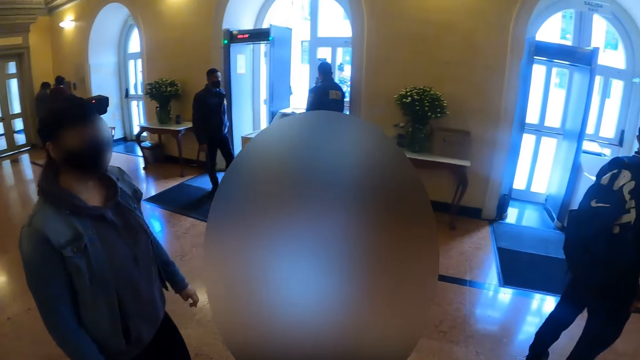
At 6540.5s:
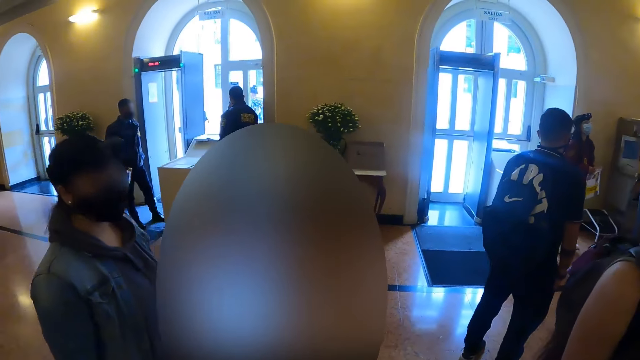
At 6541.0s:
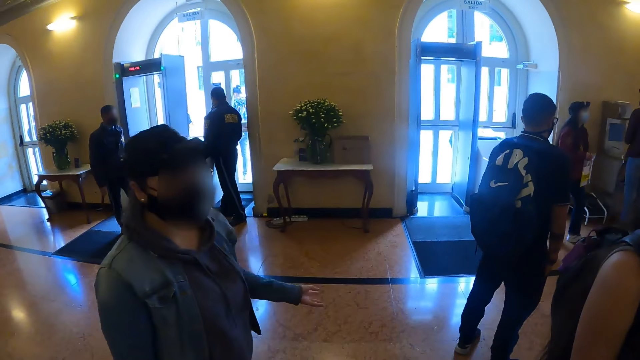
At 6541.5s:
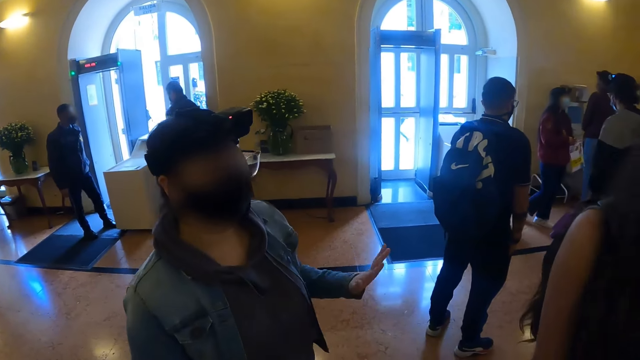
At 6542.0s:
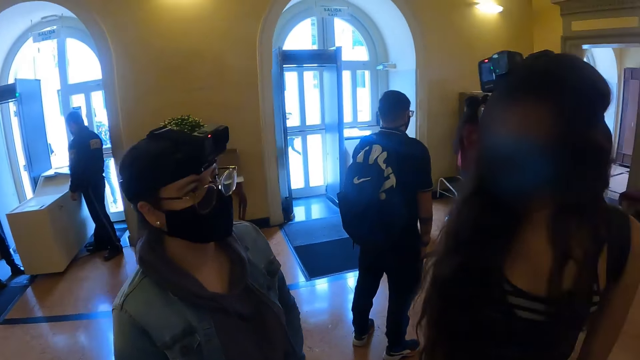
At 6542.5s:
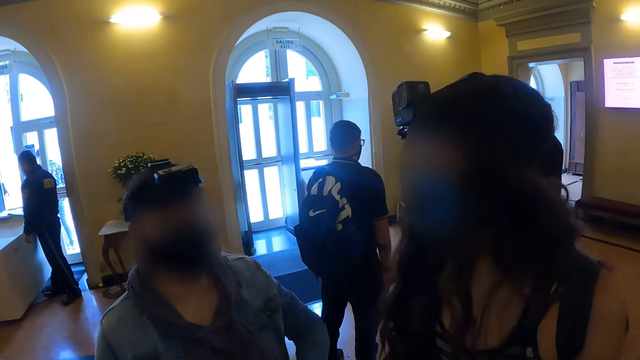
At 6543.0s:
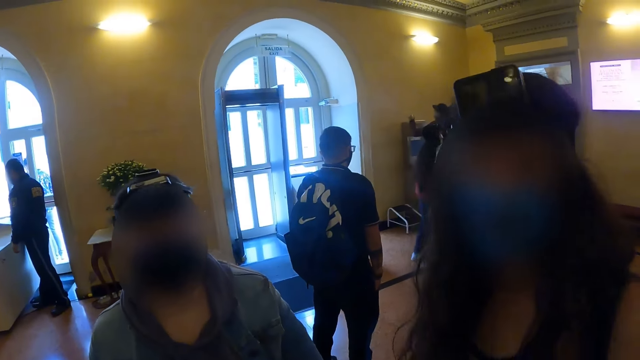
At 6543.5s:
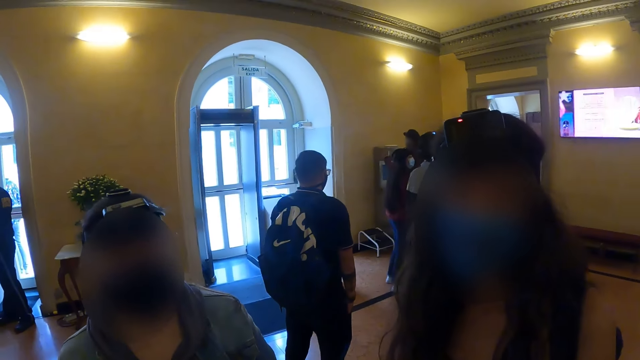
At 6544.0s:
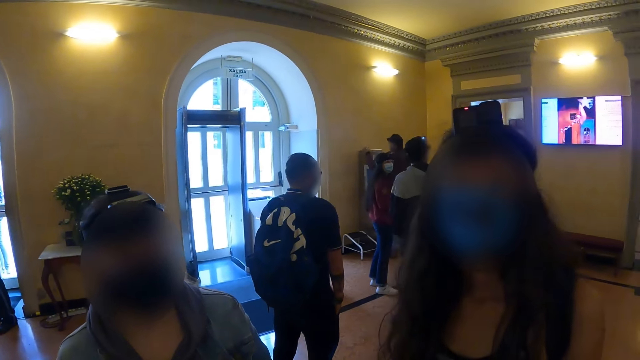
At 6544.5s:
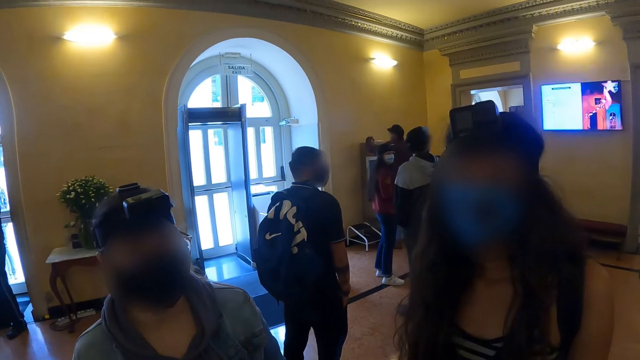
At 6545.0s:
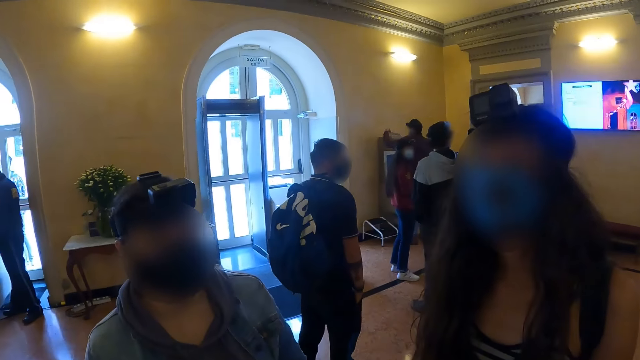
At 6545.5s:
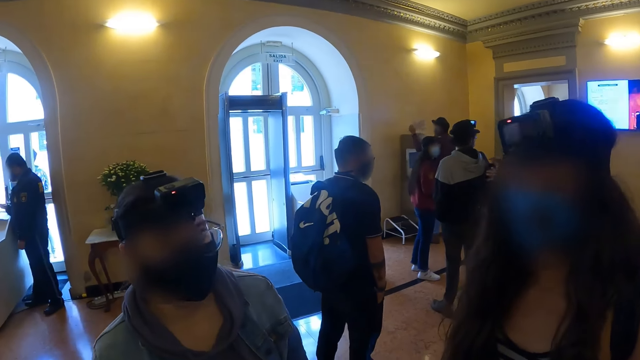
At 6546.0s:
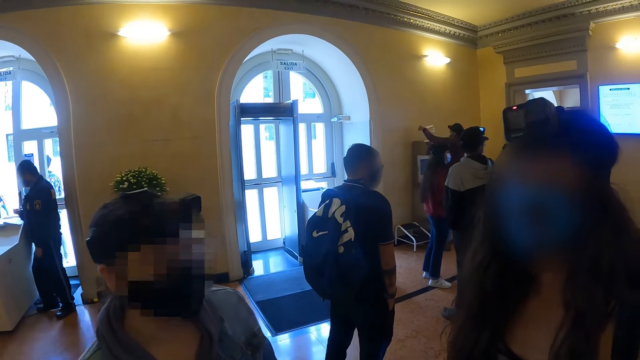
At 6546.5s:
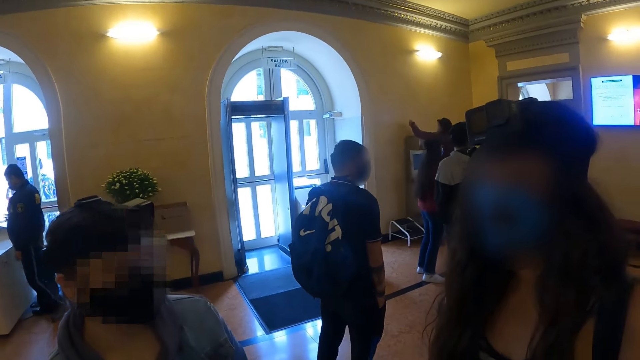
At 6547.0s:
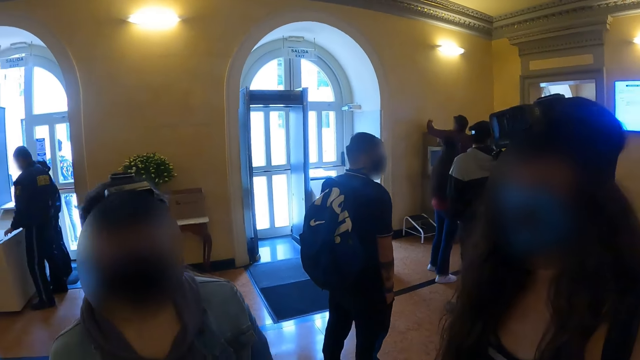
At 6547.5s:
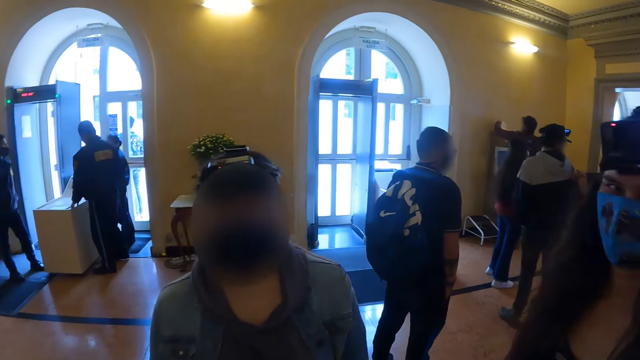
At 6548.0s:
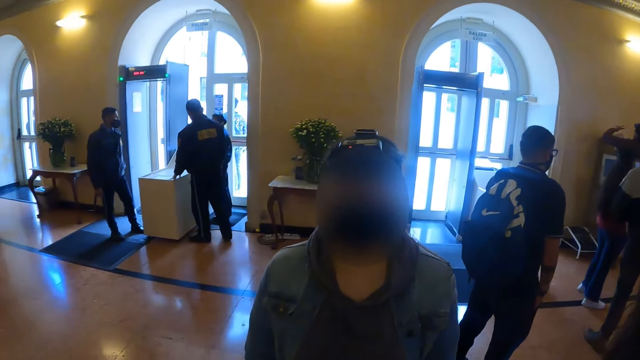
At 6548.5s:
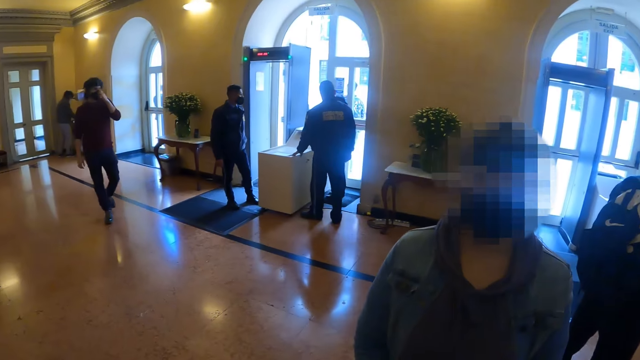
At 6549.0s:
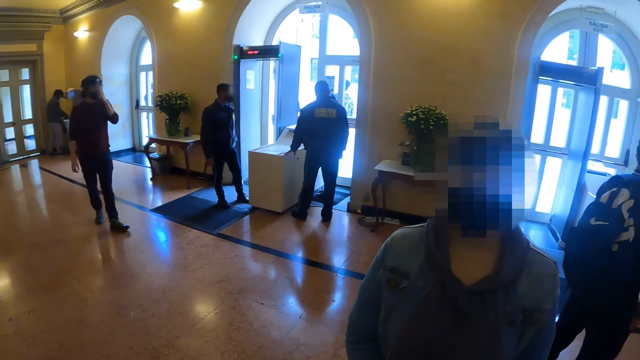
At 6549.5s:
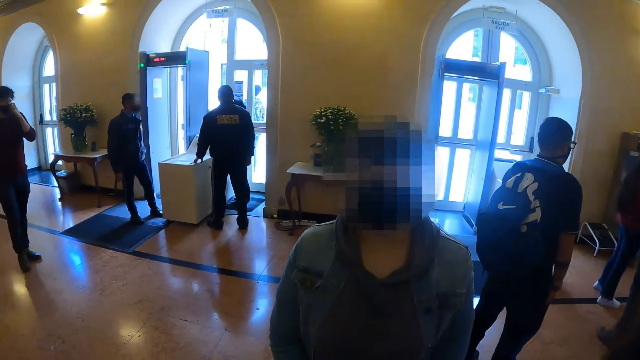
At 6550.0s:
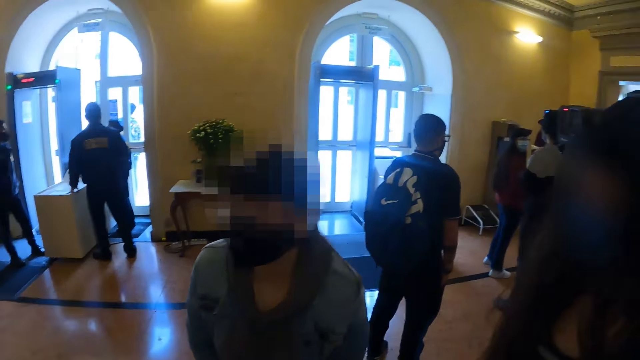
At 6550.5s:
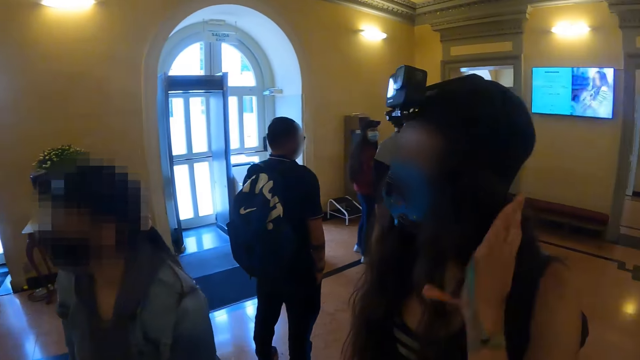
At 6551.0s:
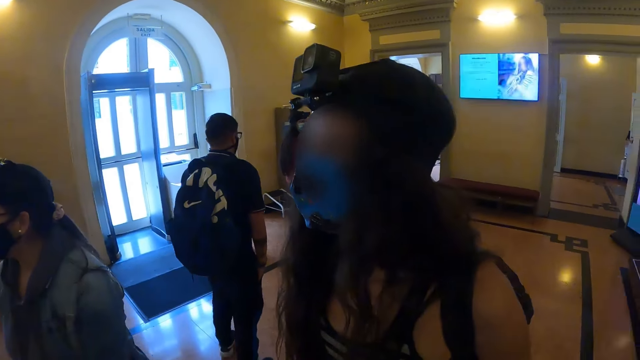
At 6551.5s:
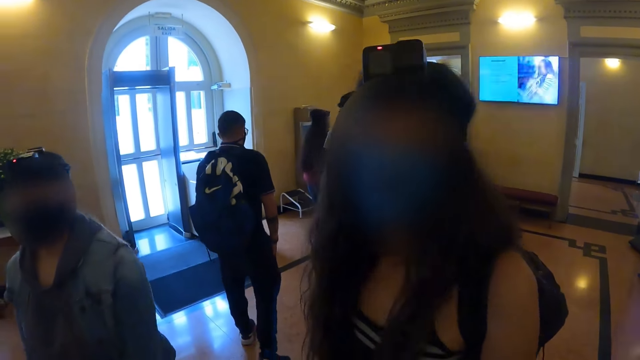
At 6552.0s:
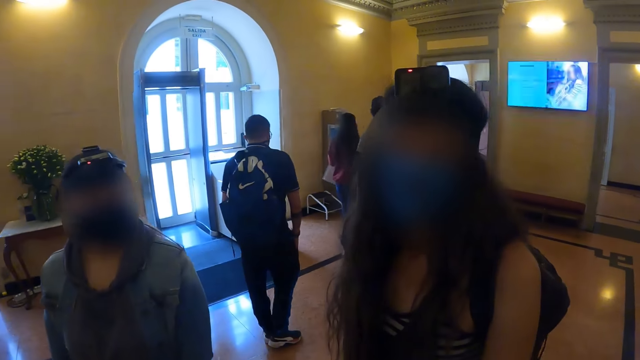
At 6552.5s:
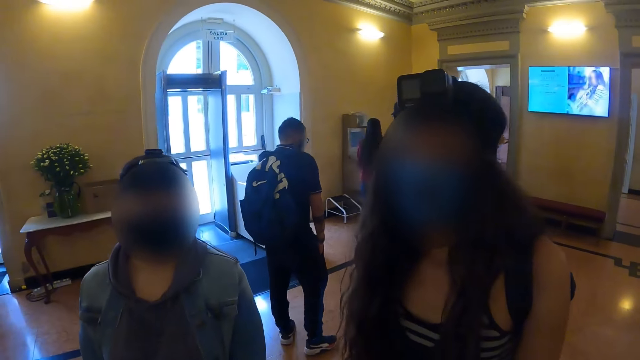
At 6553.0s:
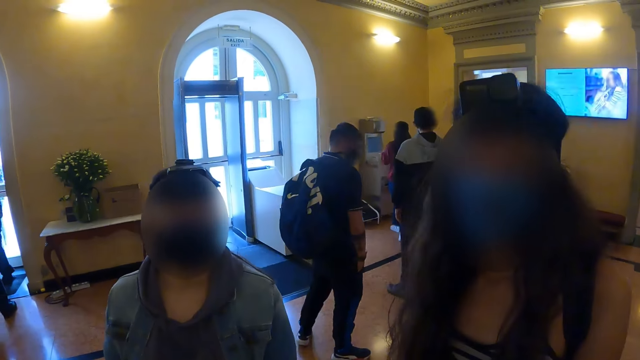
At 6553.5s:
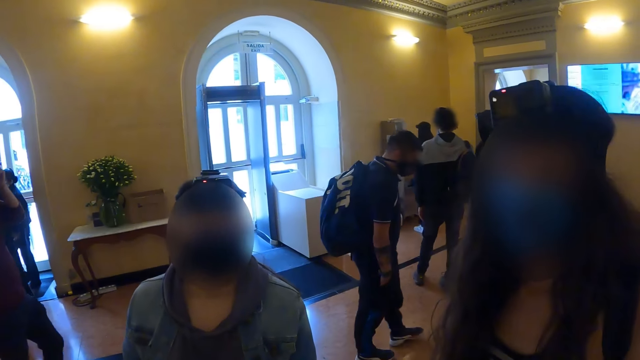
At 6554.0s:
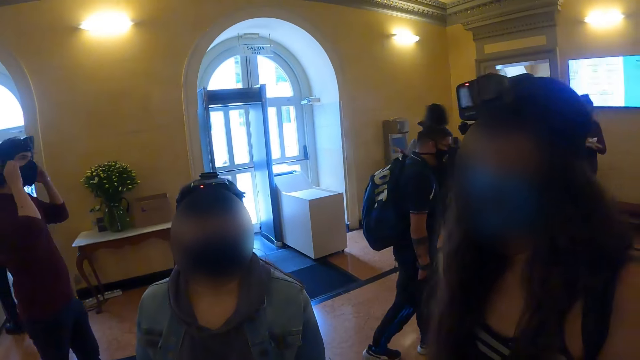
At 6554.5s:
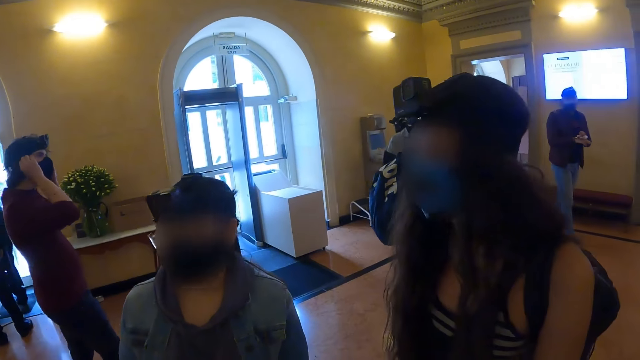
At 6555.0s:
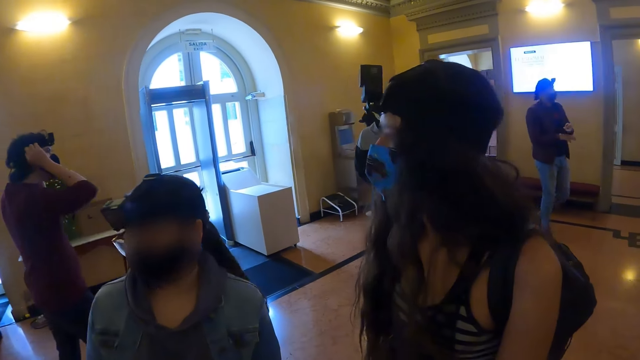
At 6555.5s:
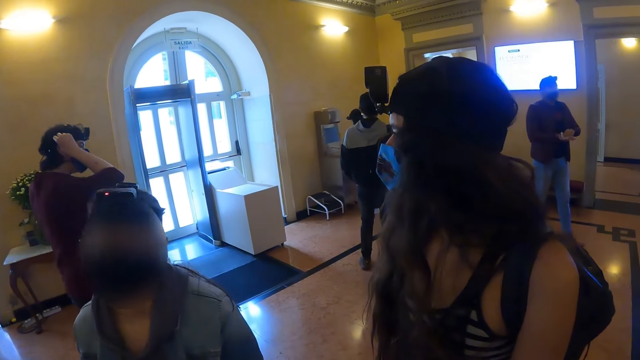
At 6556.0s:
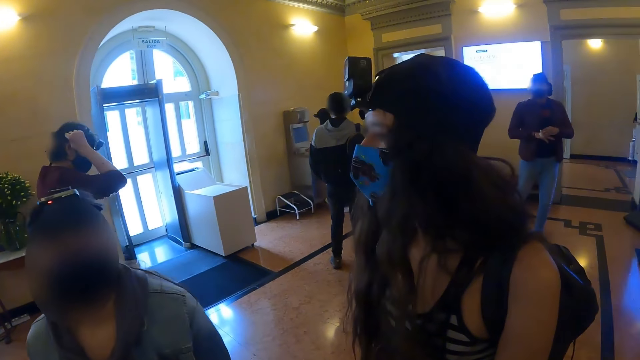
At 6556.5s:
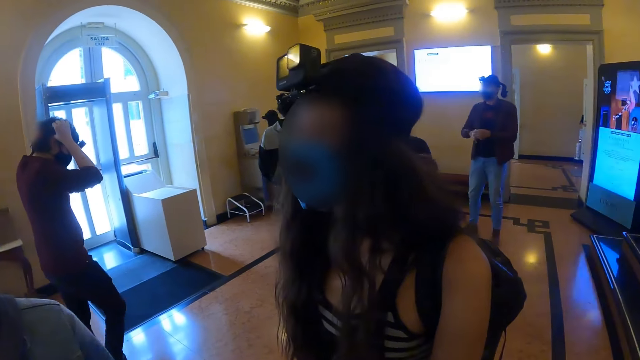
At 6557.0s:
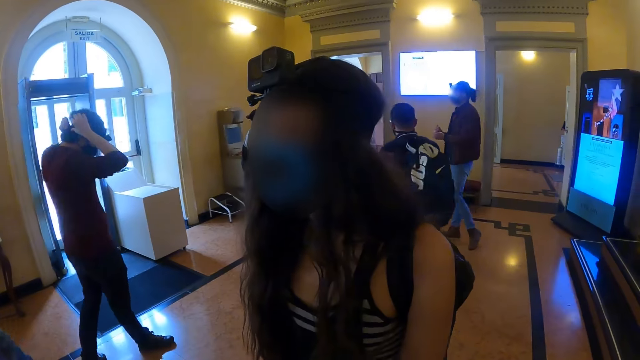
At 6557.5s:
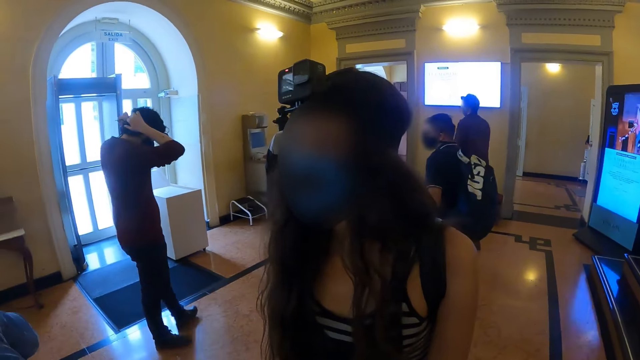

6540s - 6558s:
A person interacts with another person. The camera wearer looks at the other person. They look at the first person. They look around. They interact with the other person. They interact with the first person.

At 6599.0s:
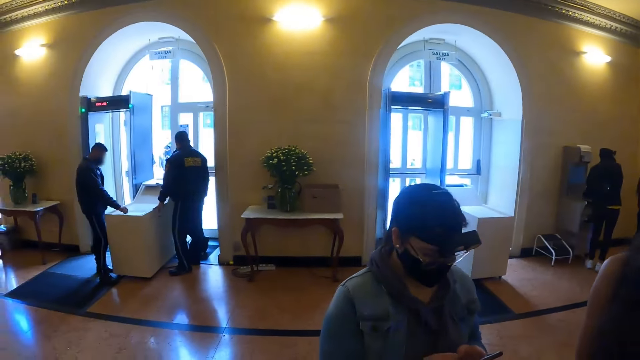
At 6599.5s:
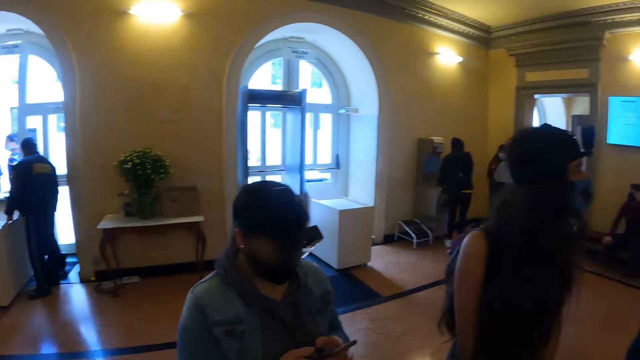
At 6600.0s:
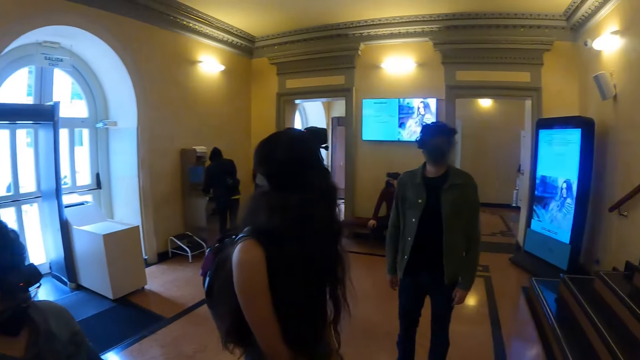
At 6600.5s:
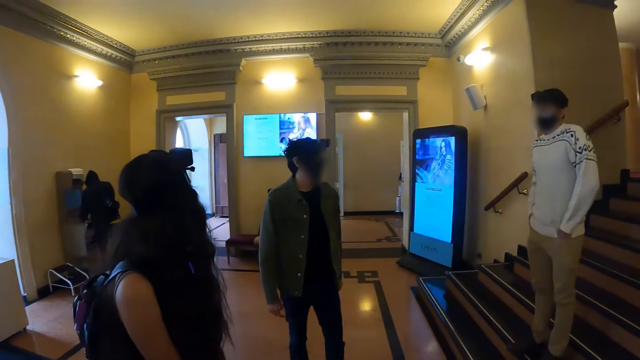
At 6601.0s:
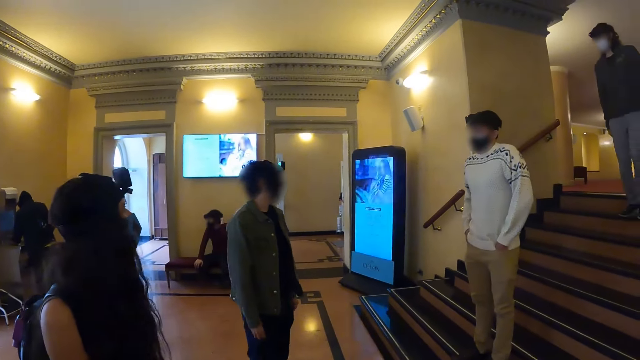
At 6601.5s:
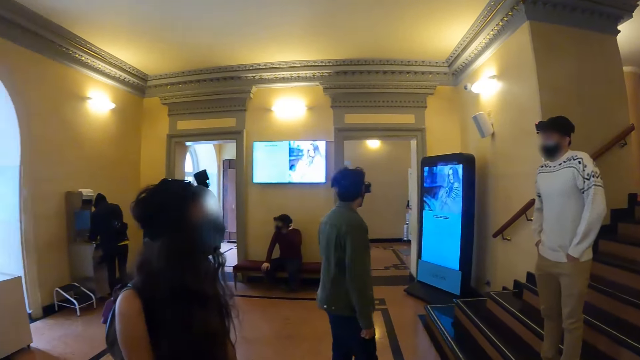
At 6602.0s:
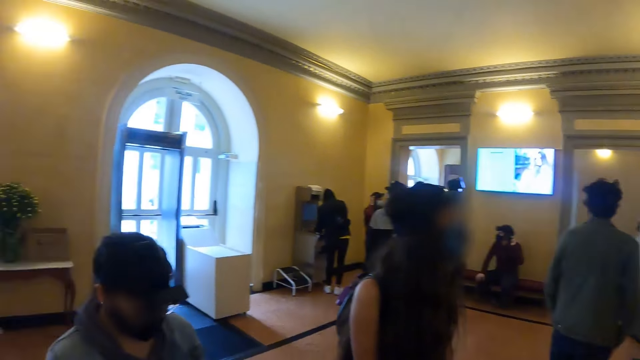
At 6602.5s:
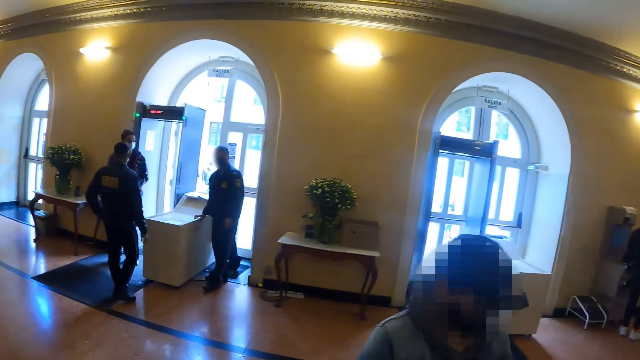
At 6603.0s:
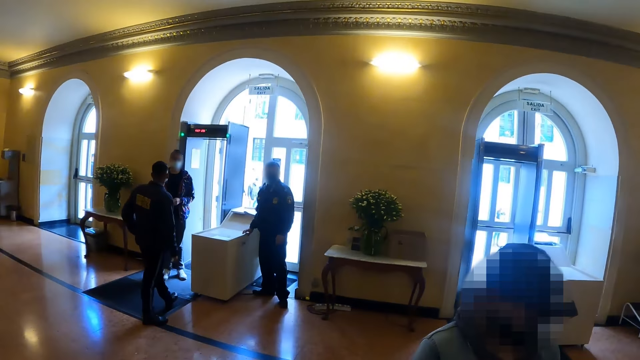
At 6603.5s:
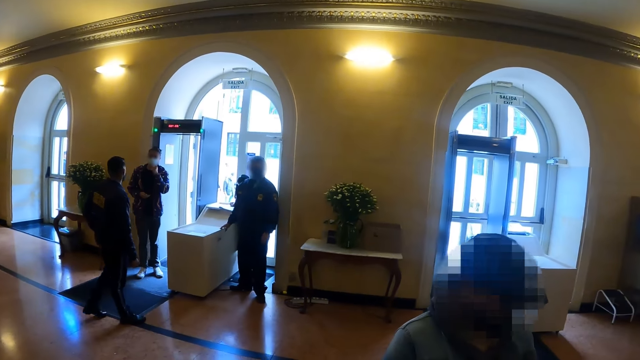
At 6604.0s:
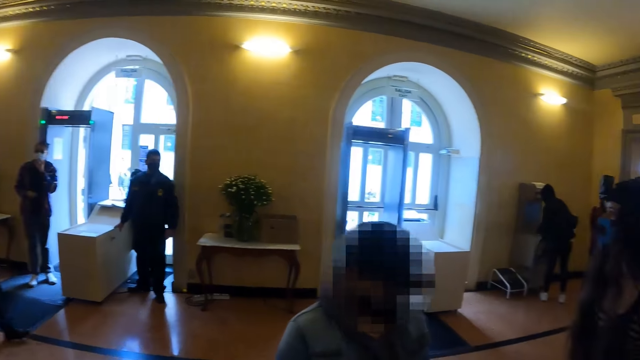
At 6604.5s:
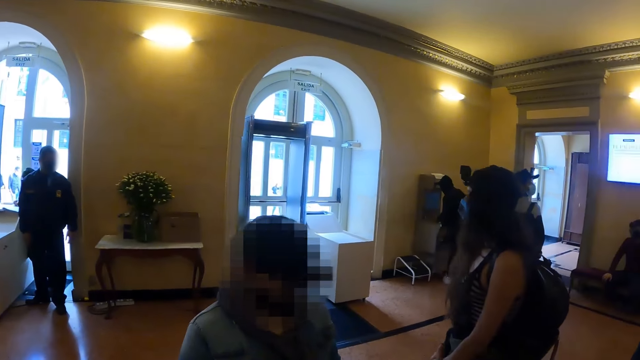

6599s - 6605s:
The camera wearer looks around.
